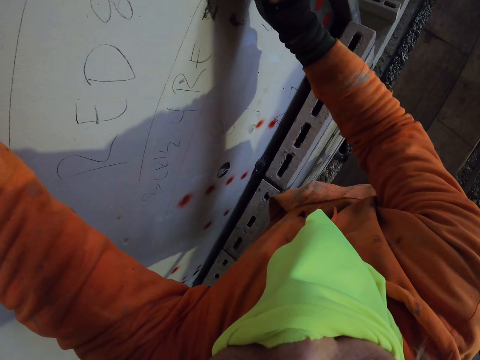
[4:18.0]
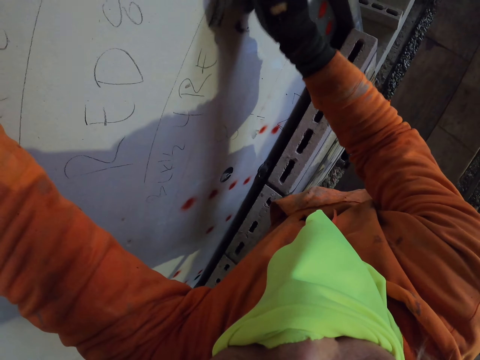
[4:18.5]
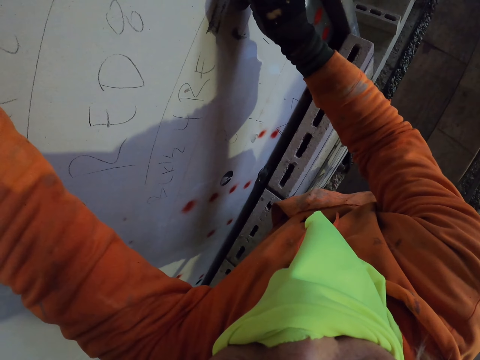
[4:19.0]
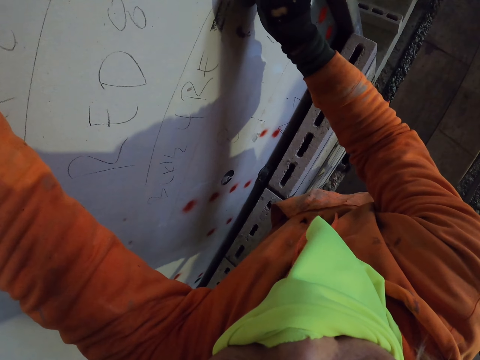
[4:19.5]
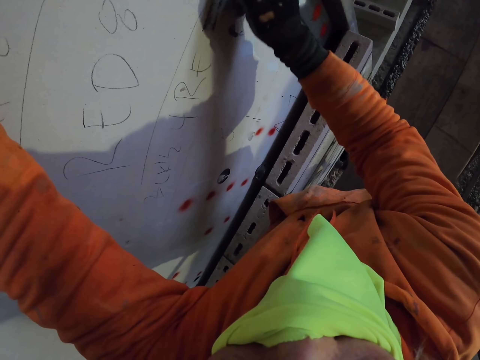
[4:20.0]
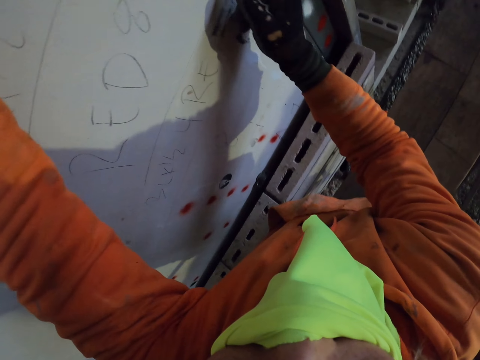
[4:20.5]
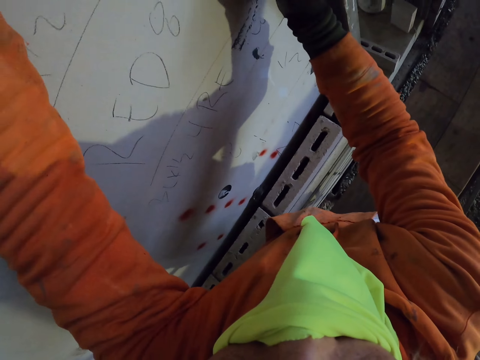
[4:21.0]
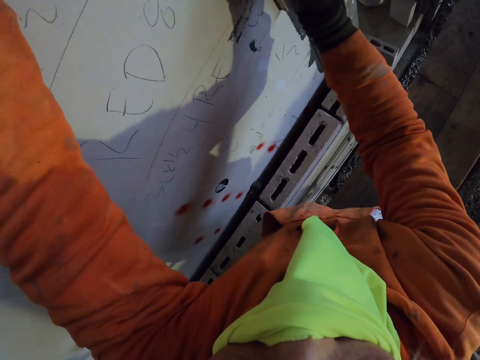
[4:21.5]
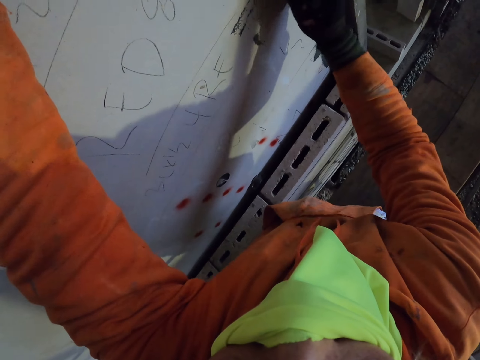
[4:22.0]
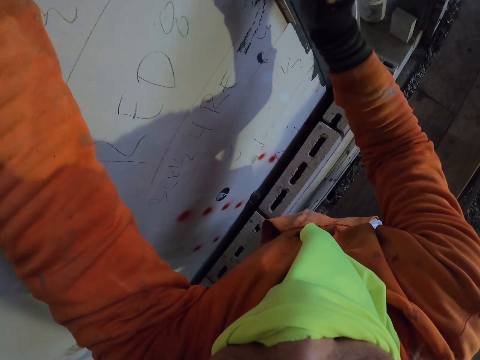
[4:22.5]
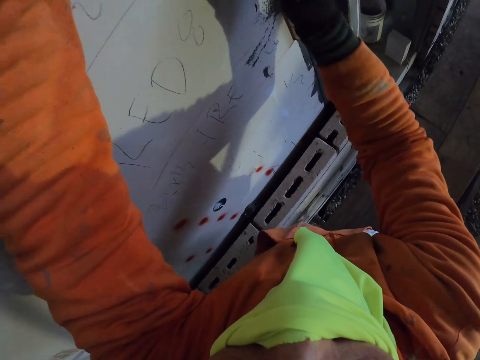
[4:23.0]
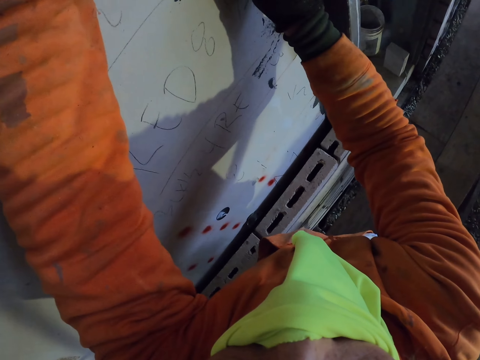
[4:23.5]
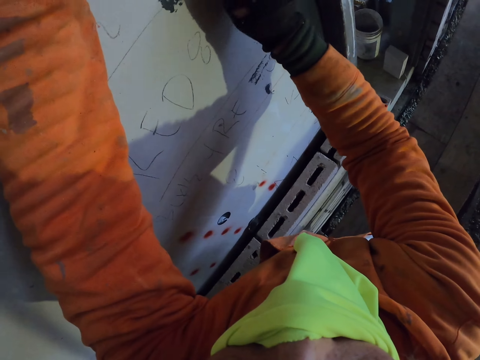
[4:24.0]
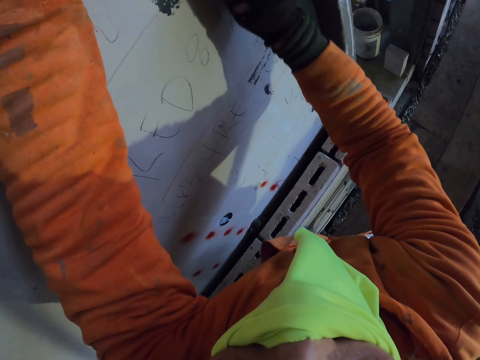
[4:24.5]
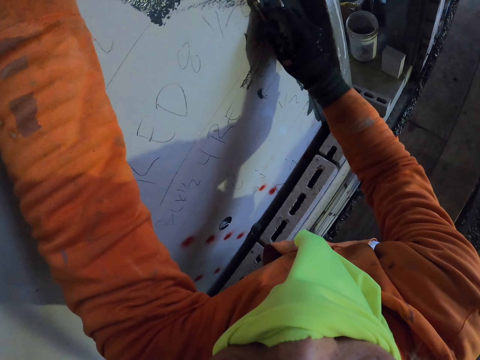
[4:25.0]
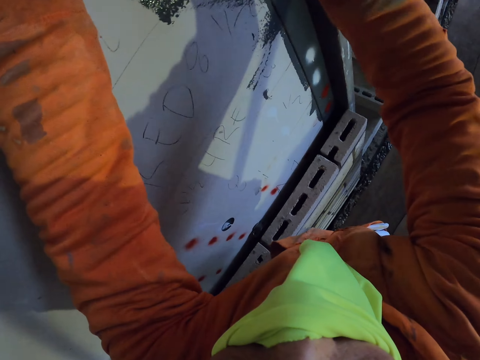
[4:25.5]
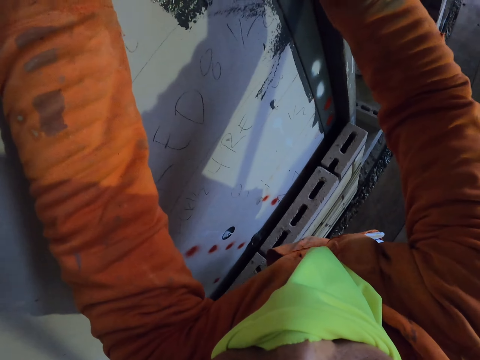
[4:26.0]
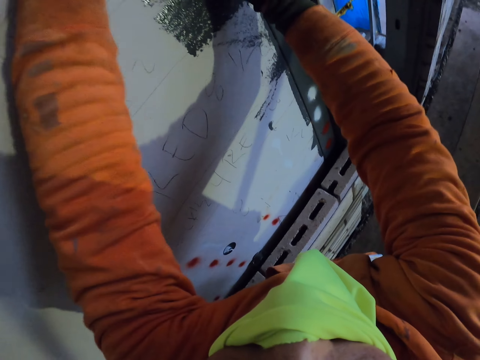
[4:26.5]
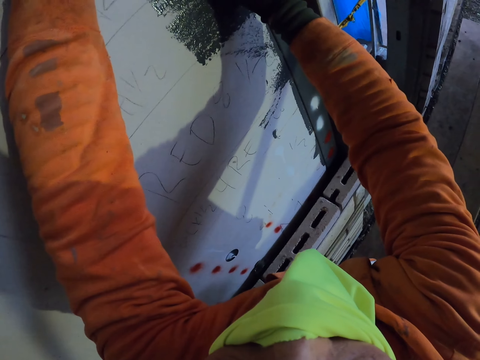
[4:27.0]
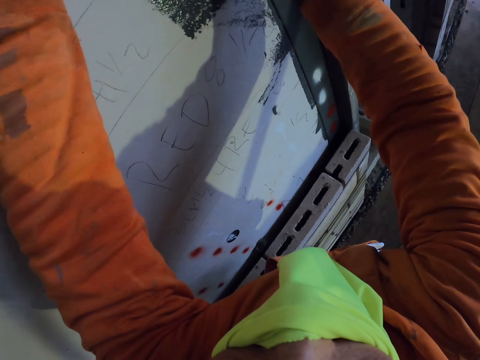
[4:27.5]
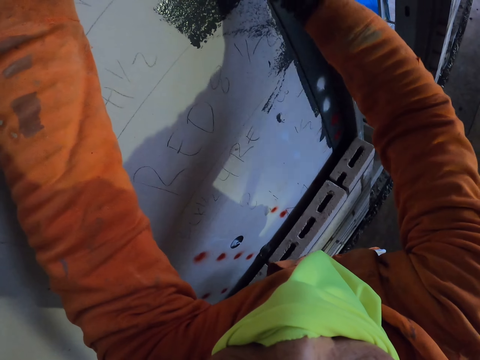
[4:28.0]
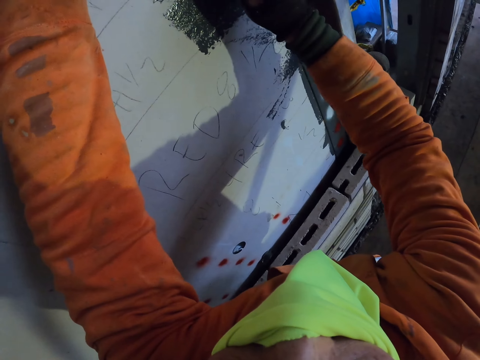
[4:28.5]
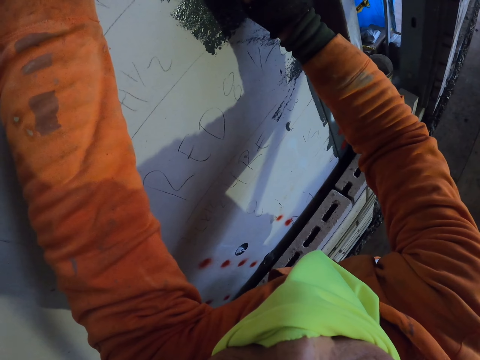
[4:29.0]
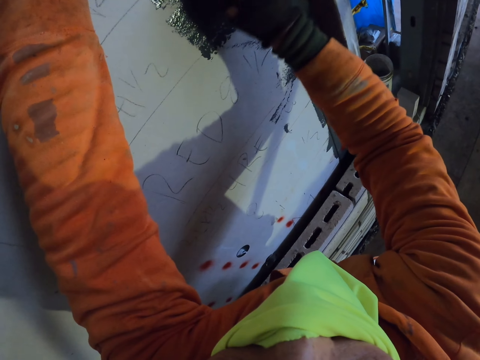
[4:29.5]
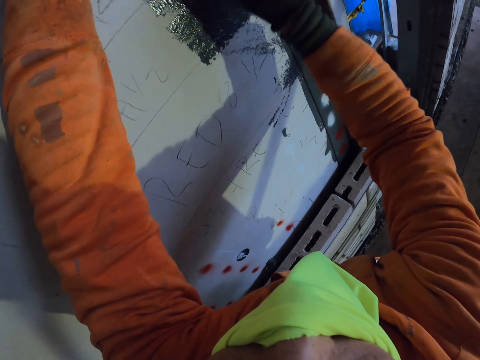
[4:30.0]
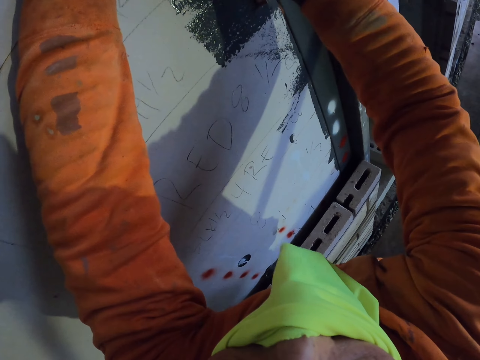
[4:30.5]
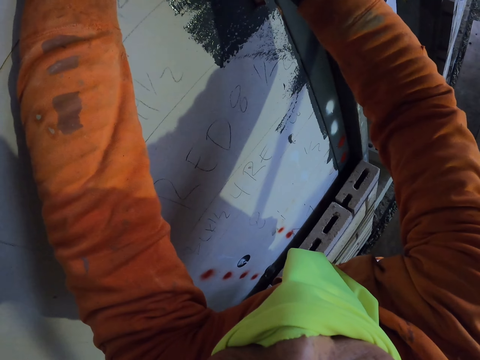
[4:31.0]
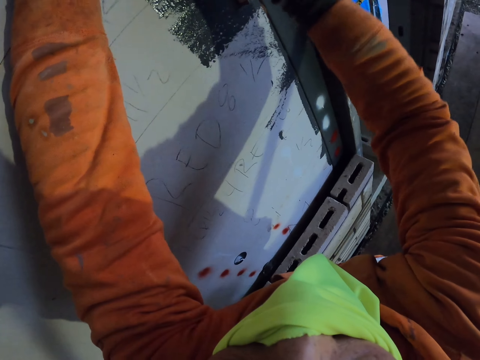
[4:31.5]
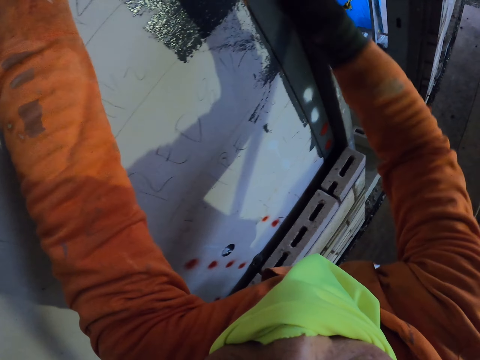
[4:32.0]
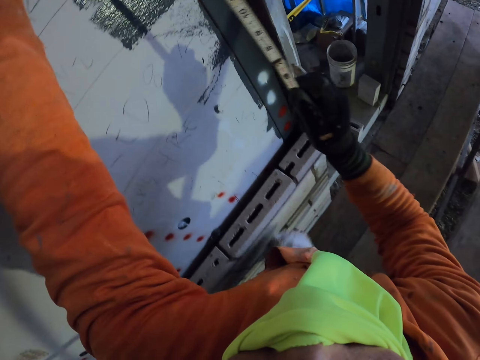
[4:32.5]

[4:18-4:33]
The camera wearer marks a point on the wall. They make a mark on the board.

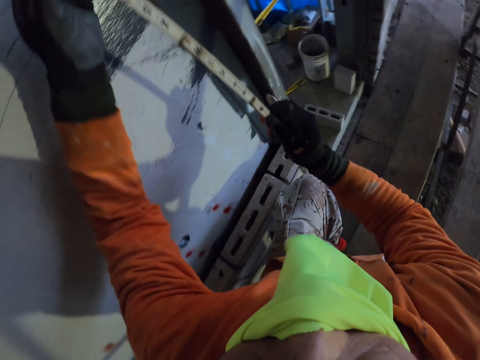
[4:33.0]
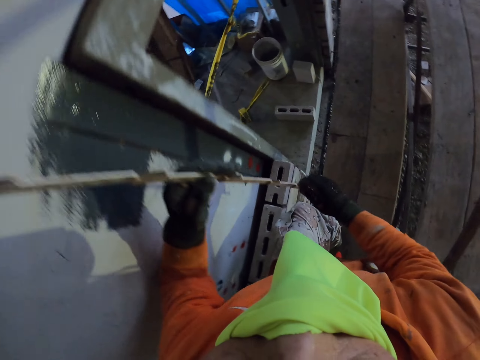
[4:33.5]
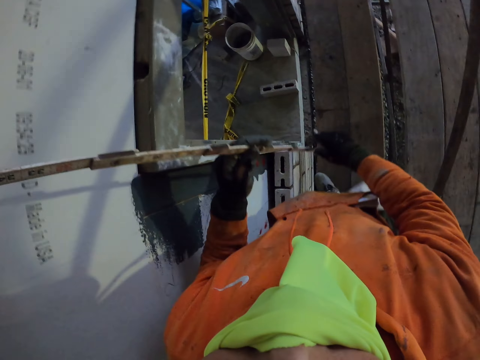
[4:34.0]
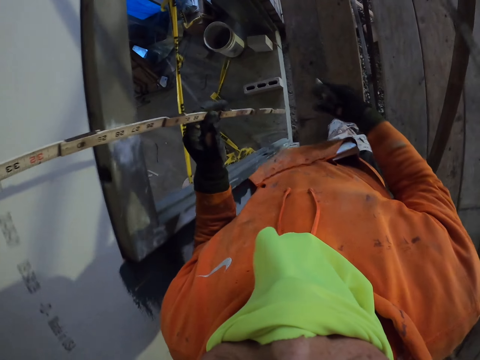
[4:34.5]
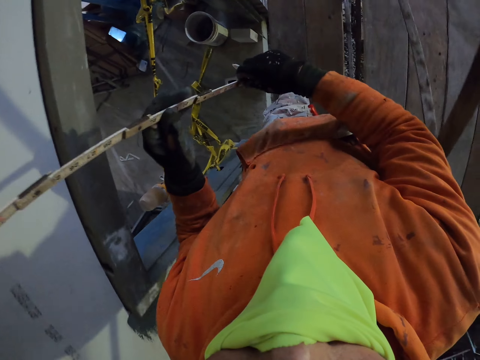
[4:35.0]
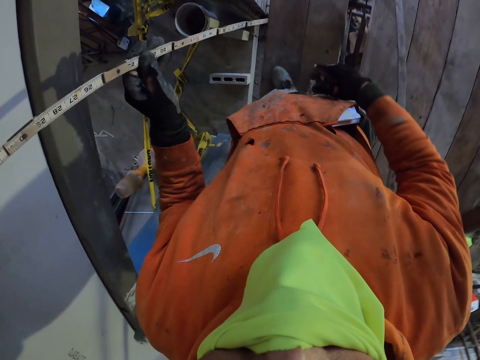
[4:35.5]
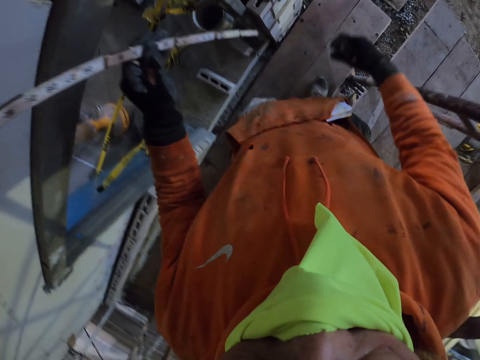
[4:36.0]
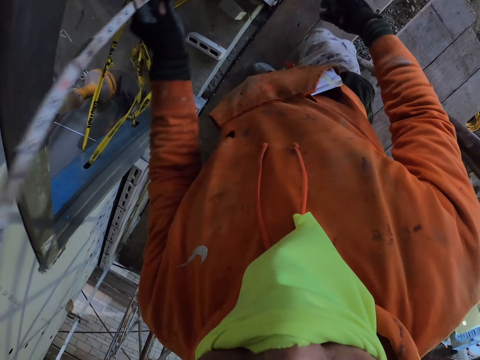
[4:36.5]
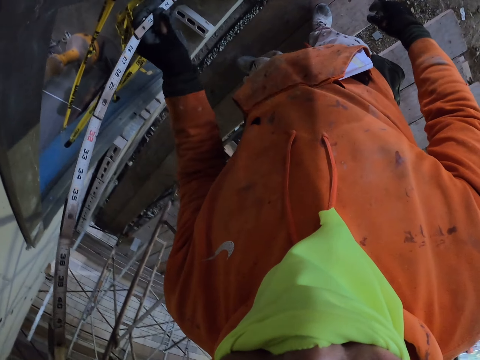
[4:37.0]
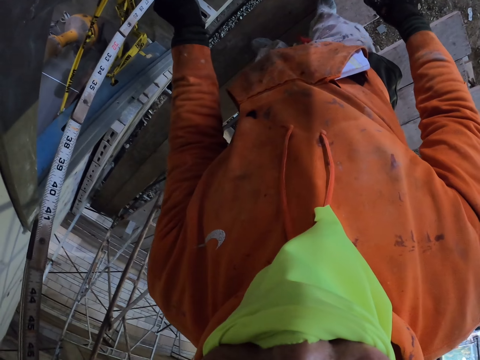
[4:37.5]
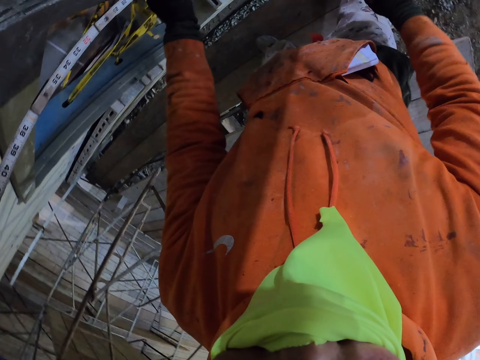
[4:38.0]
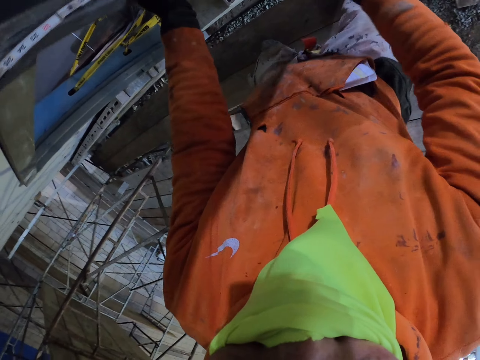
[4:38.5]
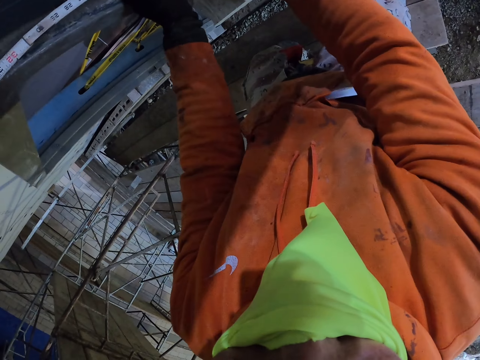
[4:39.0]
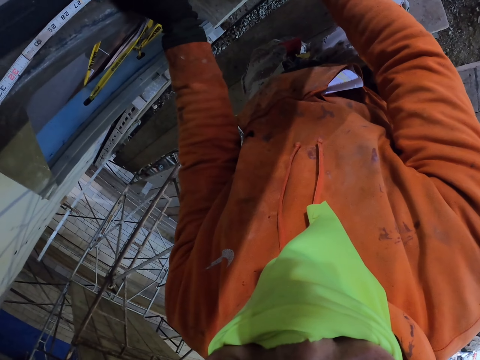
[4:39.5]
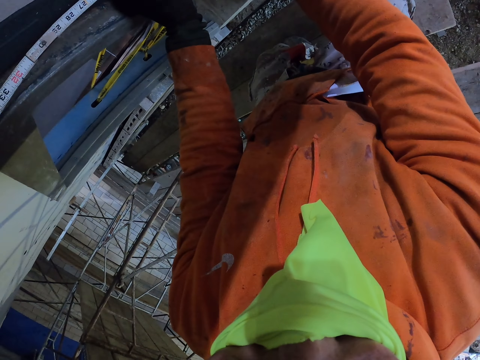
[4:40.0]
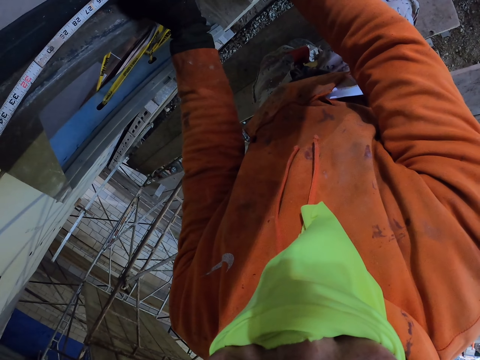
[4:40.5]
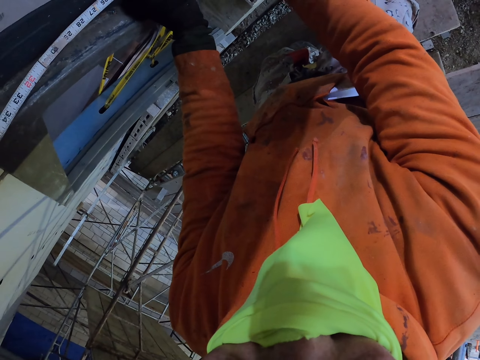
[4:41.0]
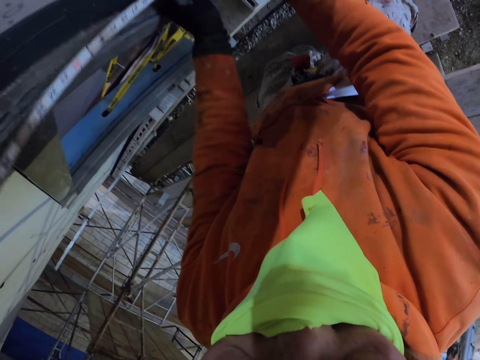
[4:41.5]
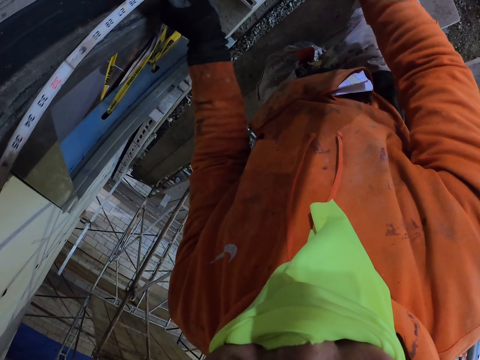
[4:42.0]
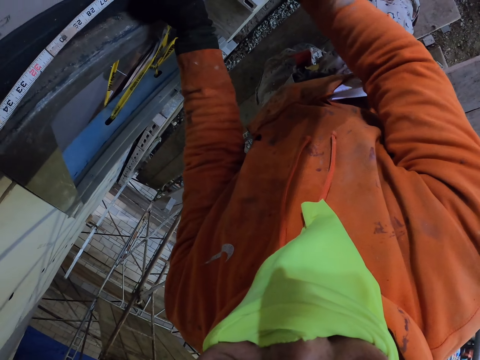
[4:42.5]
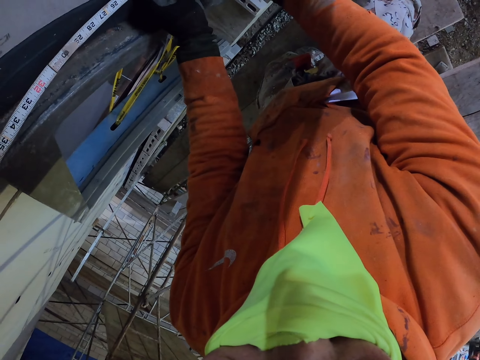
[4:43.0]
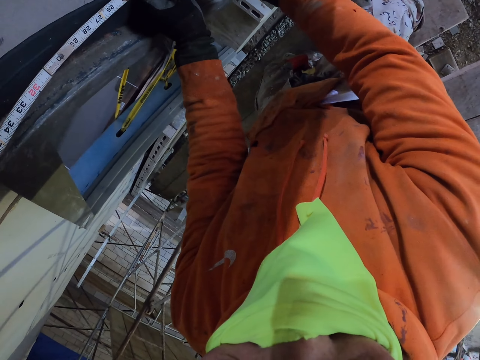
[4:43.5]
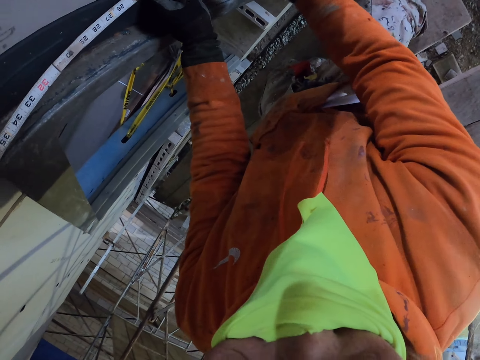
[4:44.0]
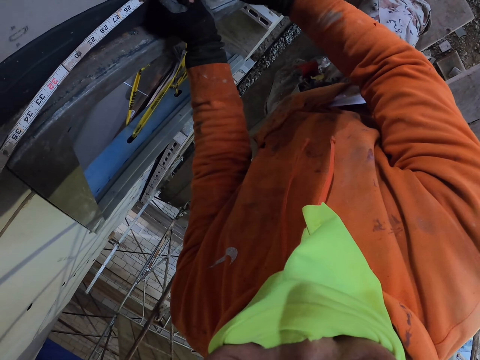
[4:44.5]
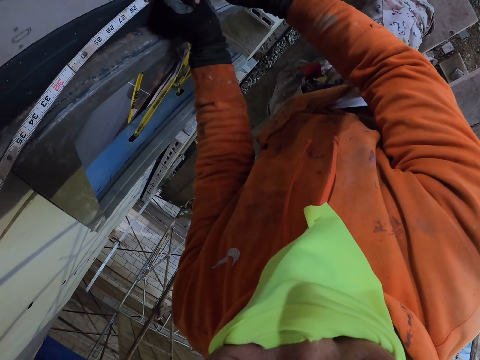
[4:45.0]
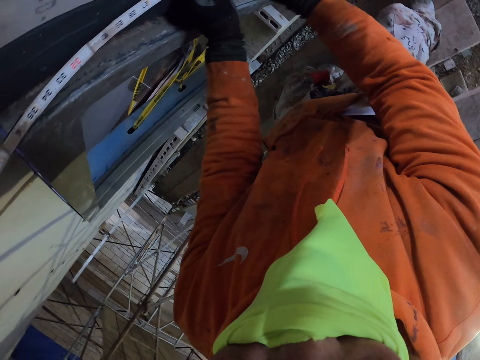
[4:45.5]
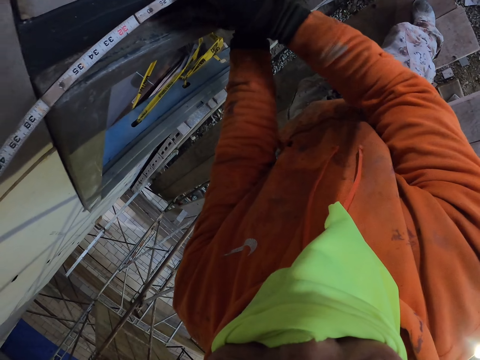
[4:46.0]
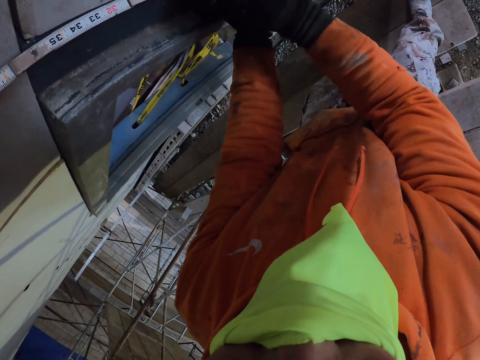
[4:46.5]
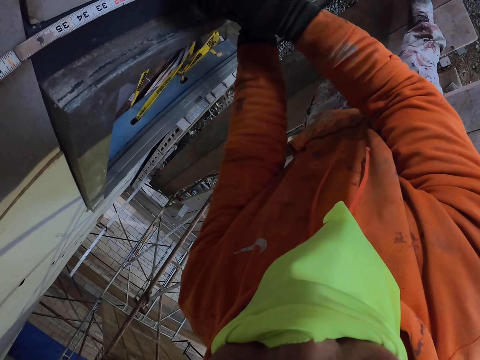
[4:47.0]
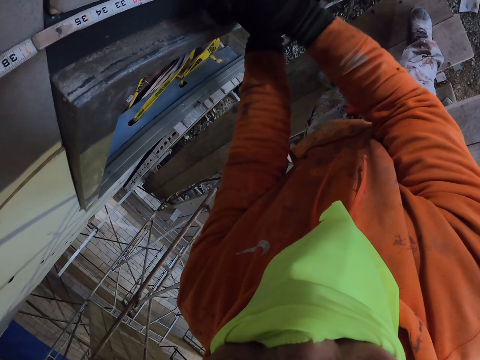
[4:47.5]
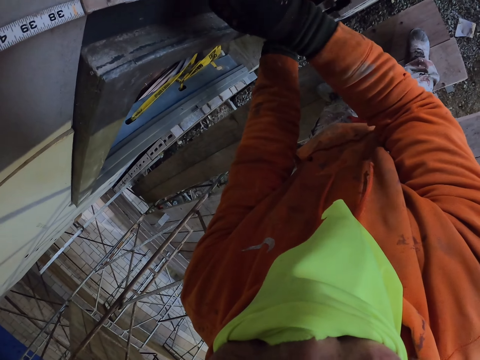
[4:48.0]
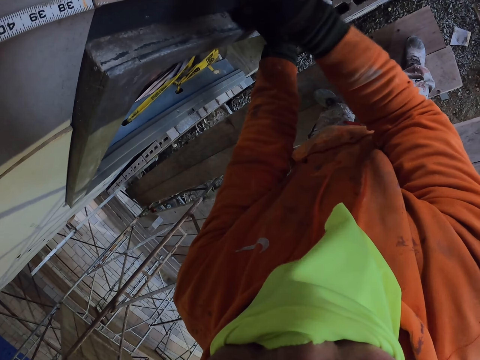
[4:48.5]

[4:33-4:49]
The camera wearer holds a tape measure. They walk around the room. They place the ruler on the metal bar. They measure a board. They mark a point on the metal bar.
